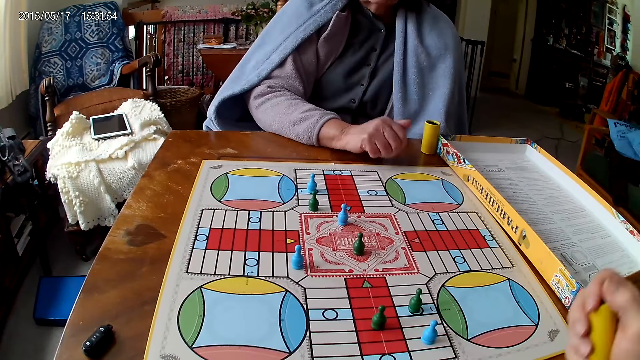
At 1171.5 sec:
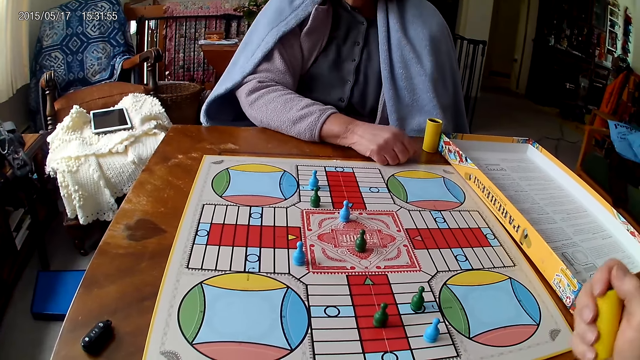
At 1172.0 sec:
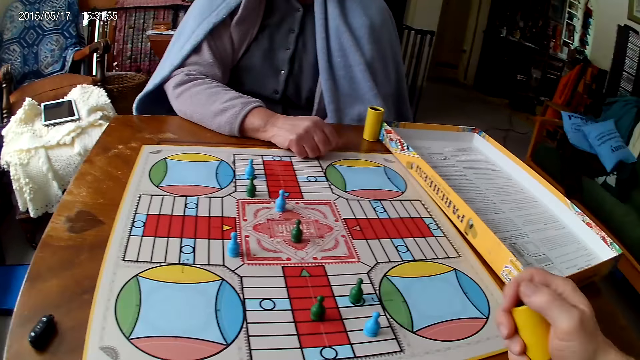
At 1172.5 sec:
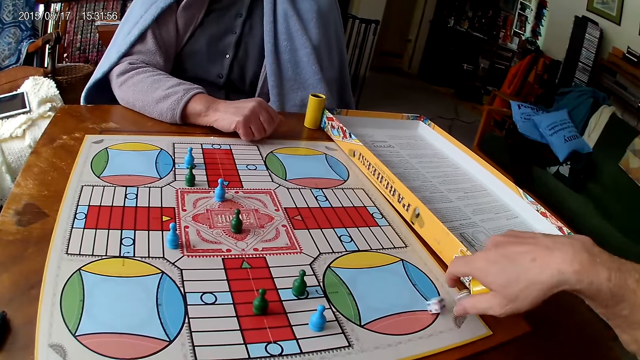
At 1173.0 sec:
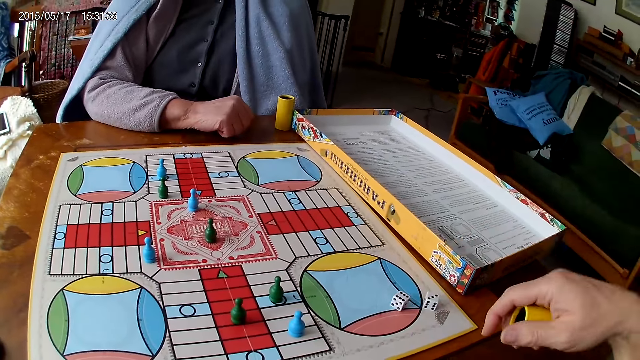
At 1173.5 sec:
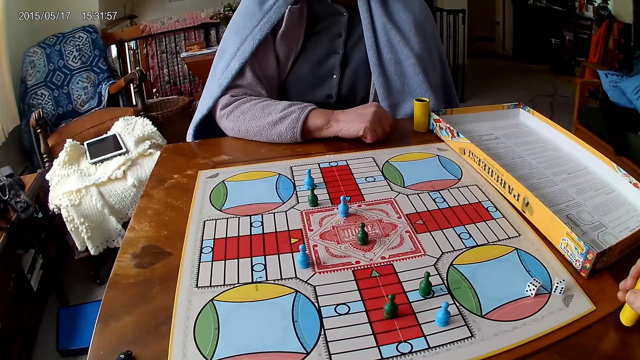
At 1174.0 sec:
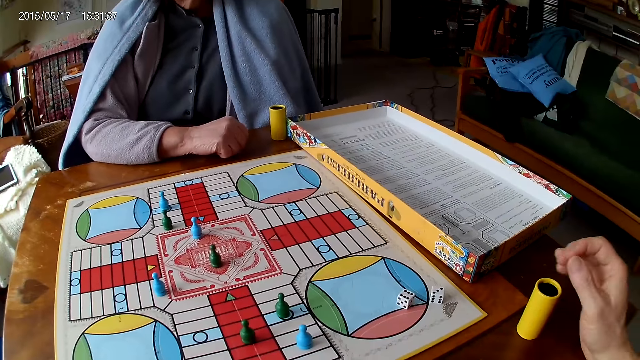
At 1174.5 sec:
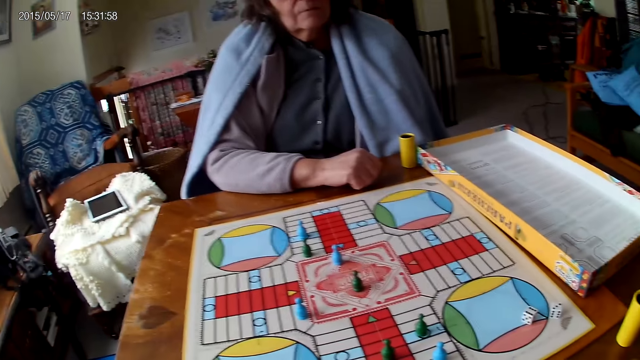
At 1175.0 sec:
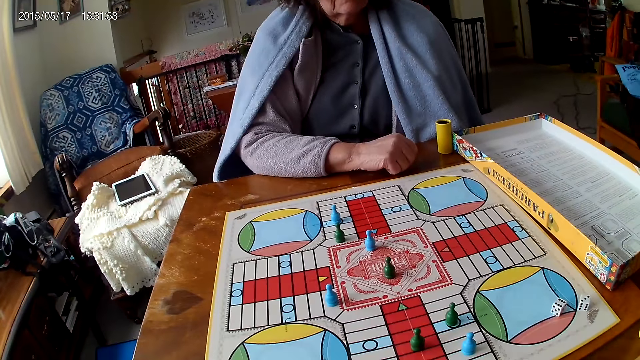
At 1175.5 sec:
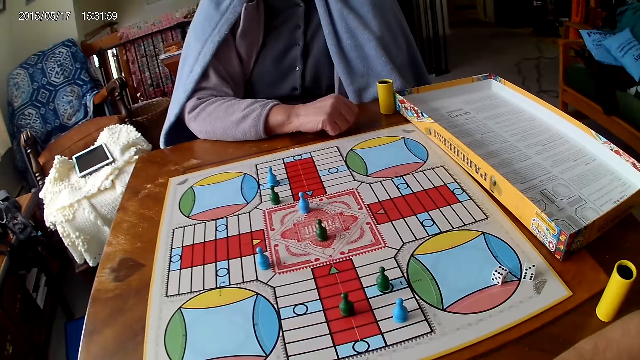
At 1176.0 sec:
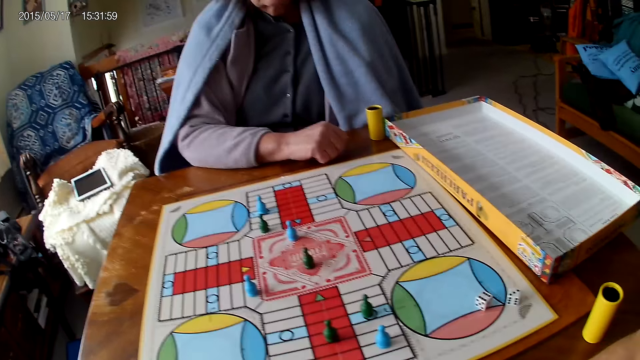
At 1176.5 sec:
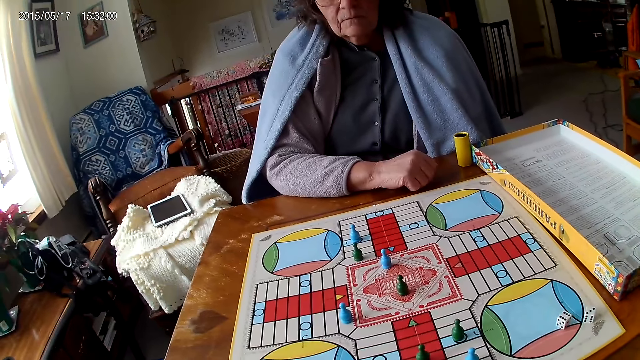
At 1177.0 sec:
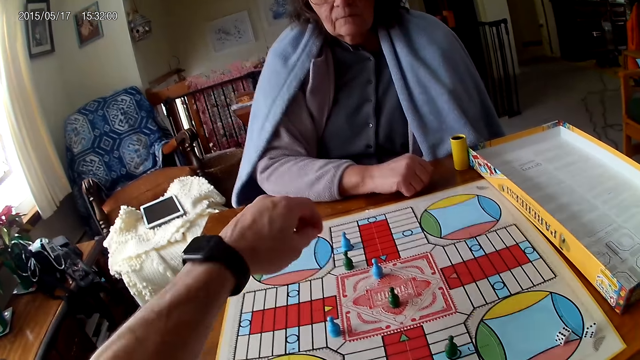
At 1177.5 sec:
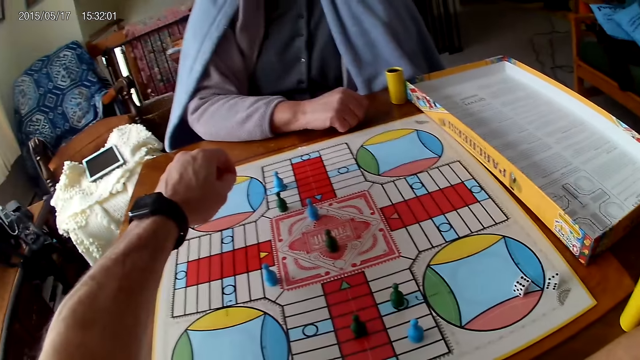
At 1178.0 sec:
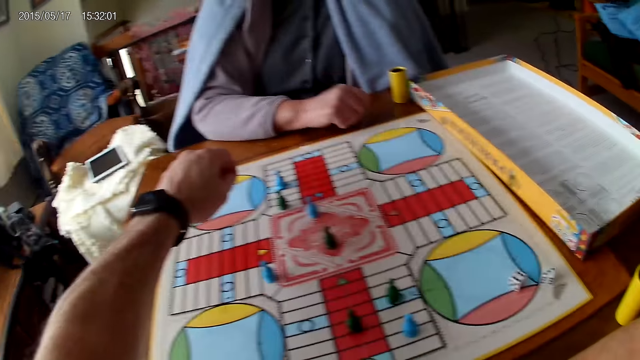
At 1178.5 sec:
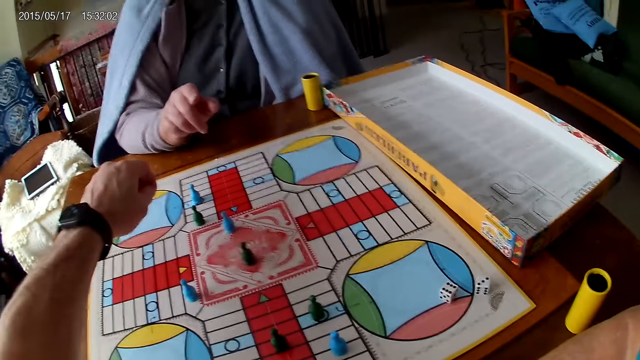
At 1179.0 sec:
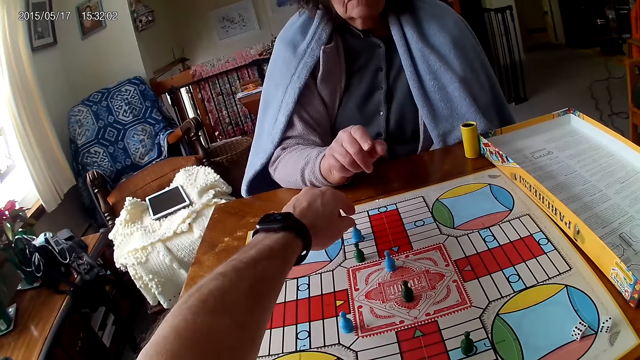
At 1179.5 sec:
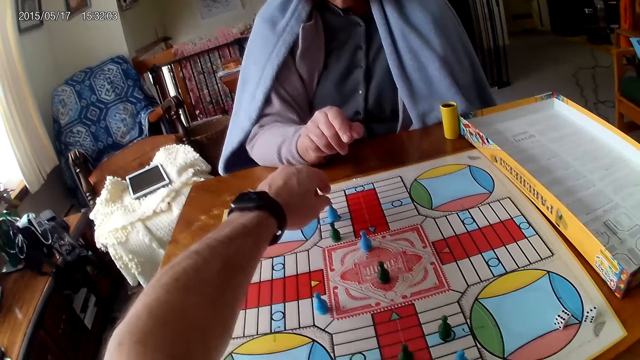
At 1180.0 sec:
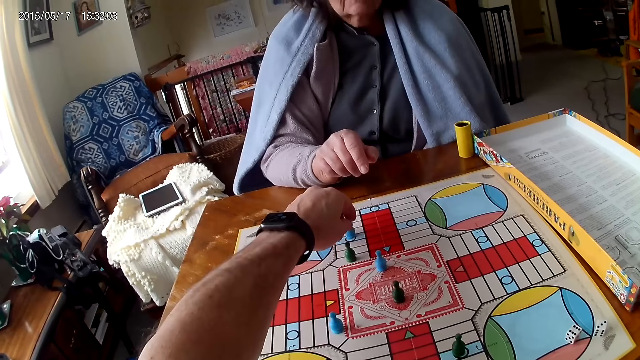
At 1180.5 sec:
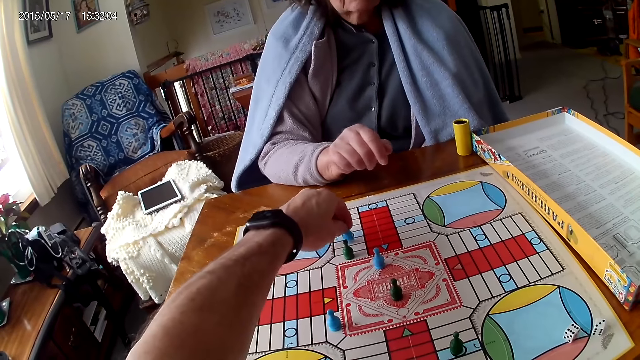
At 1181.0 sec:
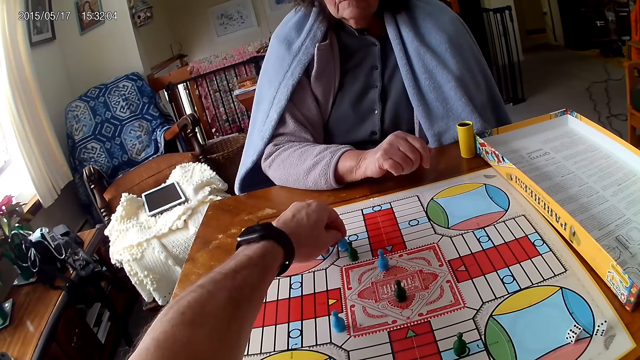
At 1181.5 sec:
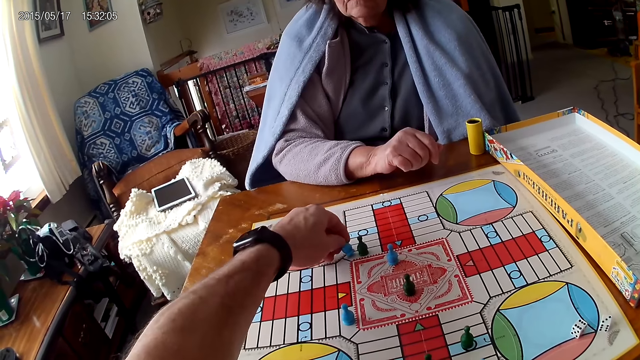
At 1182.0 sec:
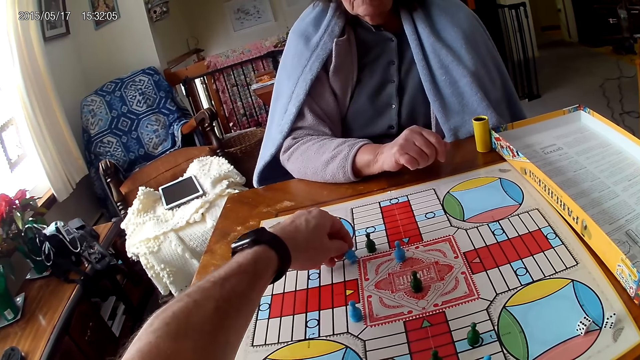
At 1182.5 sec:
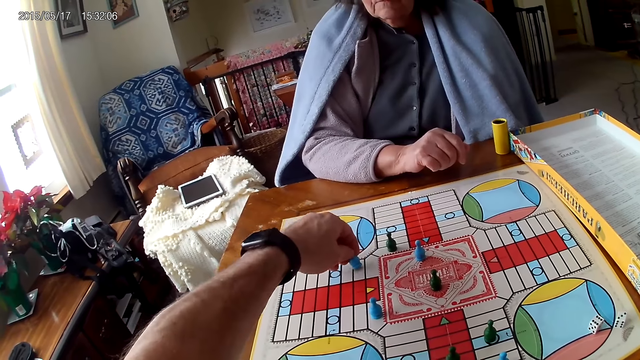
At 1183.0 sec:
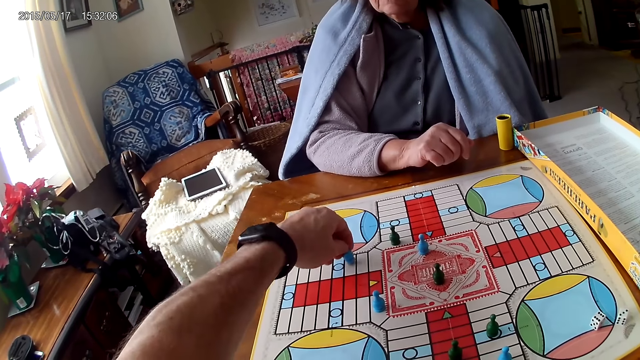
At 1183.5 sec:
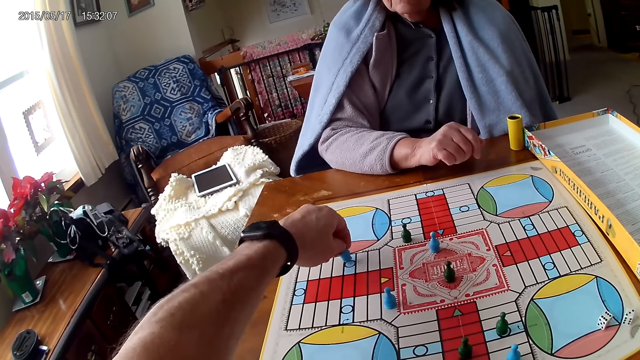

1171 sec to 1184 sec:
The camera wearer shakes his container with his right hand. He drops the dice in his container on the table. He drops his container on the table with his right hand. He picks up the dice. He moves a piece on the Ludo board with his right hand.

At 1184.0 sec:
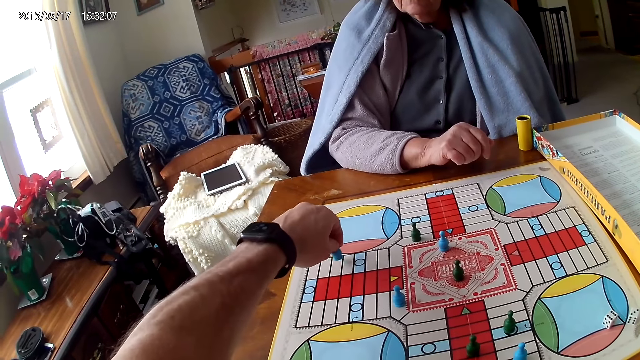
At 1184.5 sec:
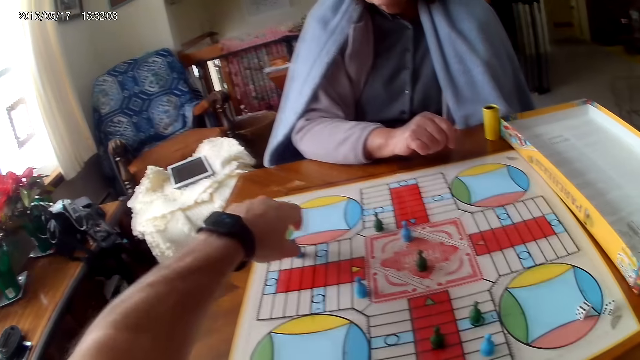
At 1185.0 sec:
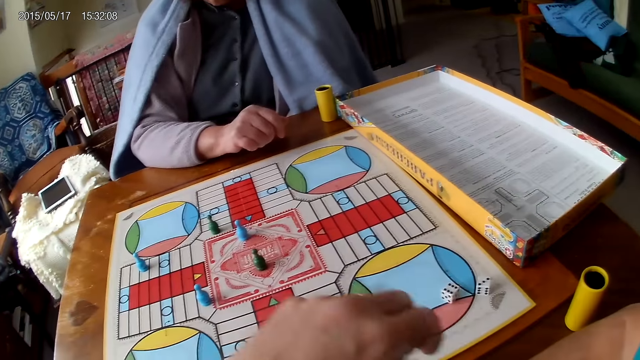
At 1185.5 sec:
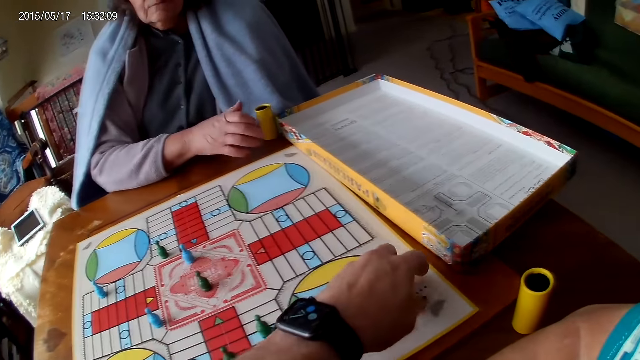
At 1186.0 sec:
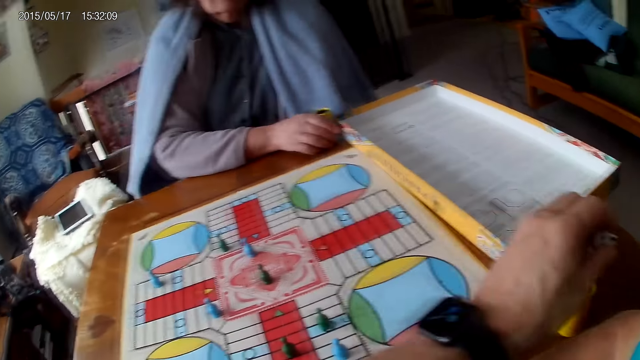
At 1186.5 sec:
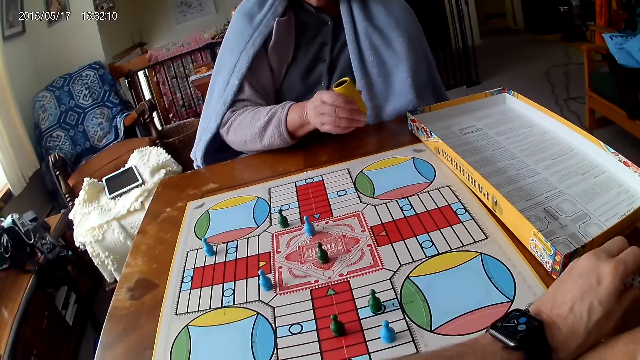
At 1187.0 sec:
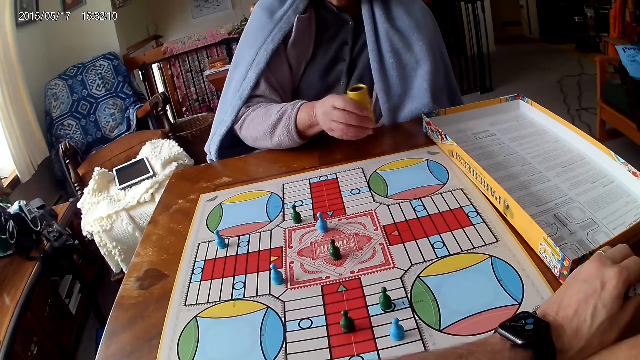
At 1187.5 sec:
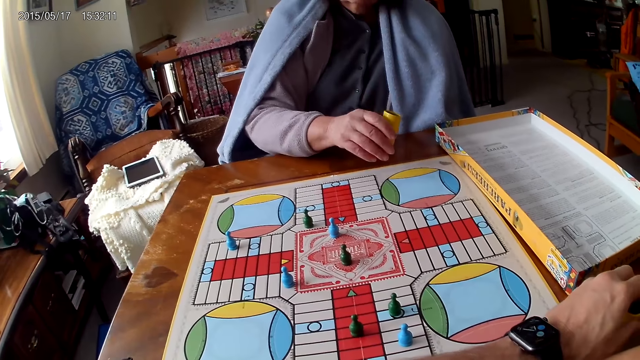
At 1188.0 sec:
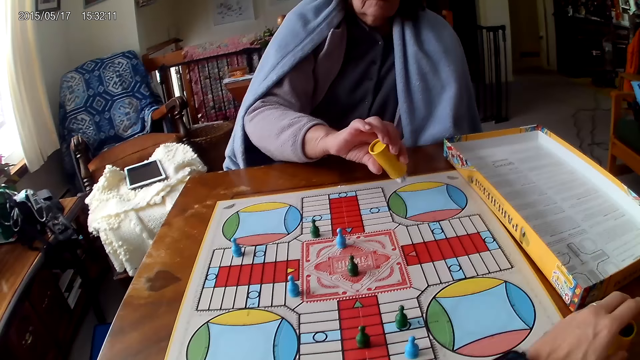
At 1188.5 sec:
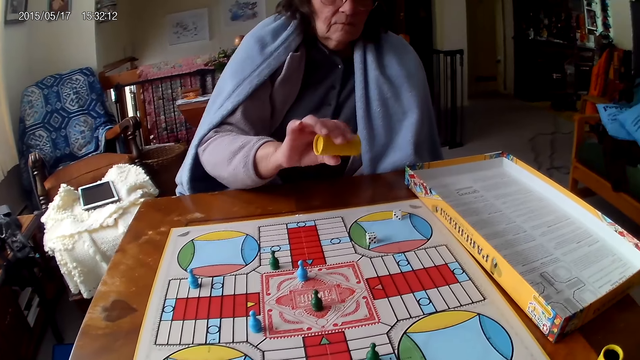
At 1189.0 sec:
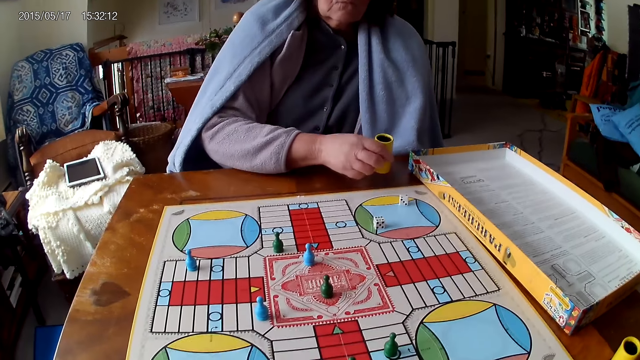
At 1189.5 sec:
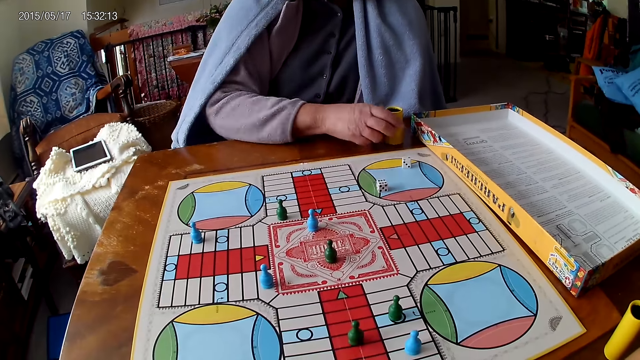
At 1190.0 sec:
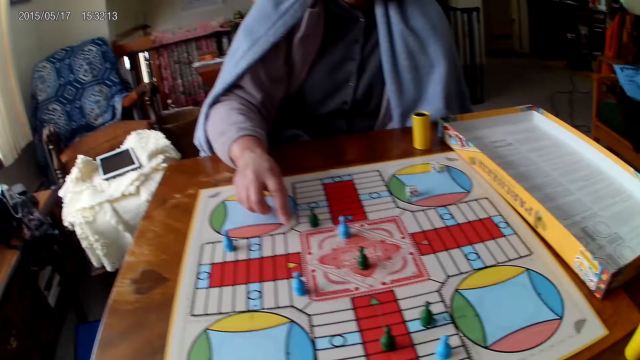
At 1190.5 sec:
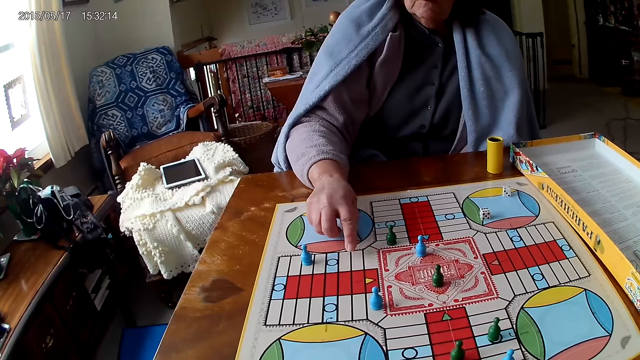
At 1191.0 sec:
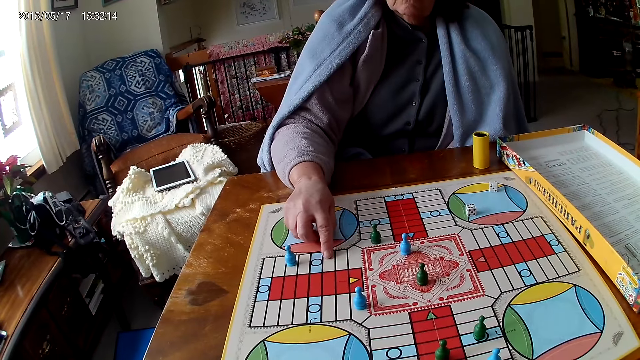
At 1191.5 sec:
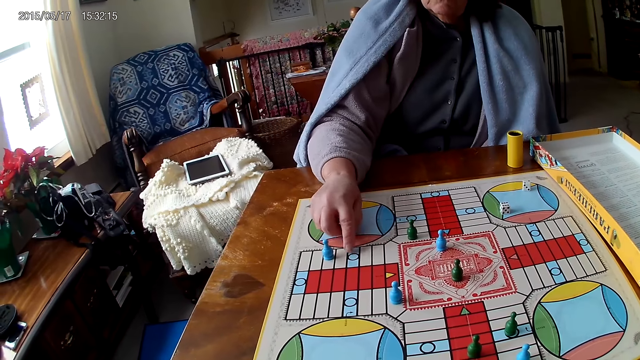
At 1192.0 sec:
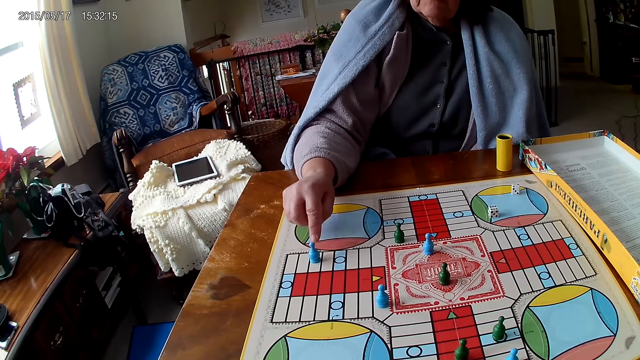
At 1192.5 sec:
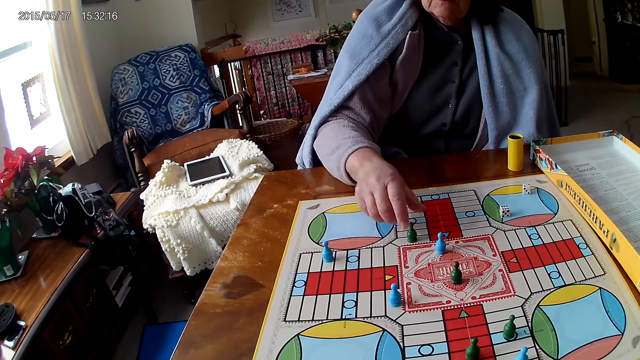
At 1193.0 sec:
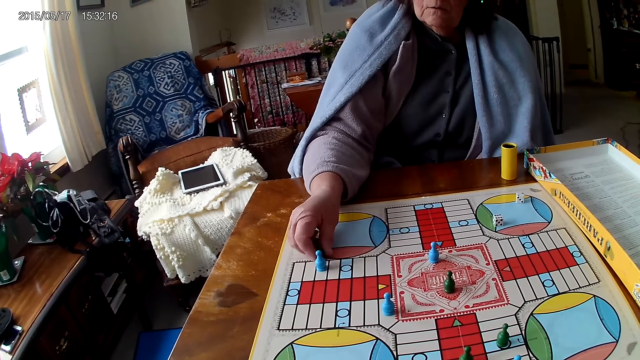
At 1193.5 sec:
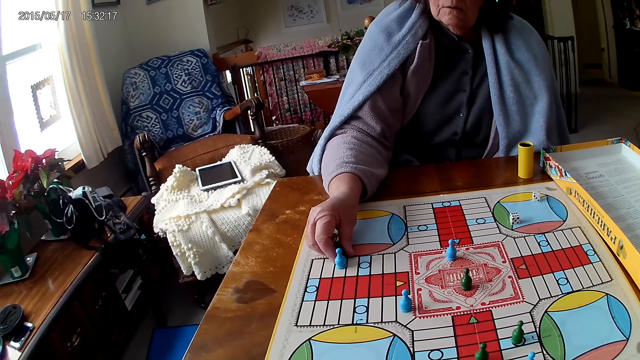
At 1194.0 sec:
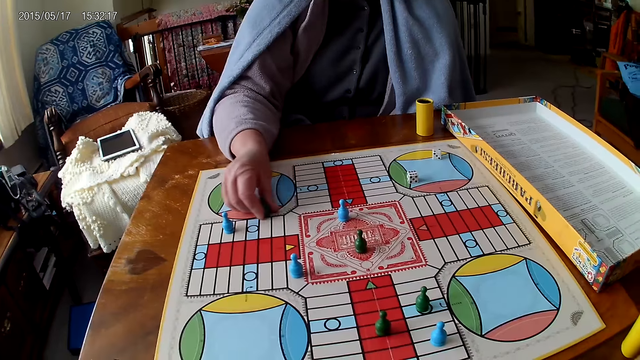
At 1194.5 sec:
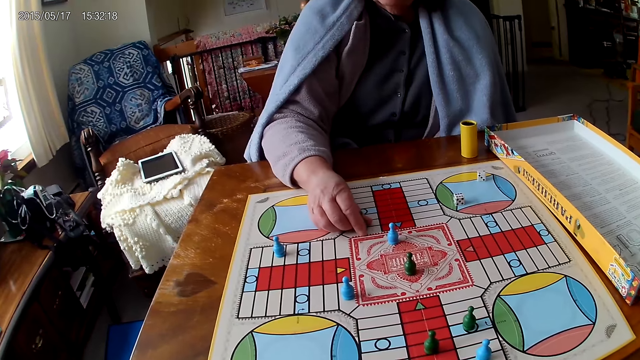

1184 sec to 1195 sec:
The camera wearer picks his dice from the Ludo board with his right hand. A woman picks up the dice cup and shakes her container with her right hand. The camera wearer puts the dice inside the dice cup. The woman drops the dice in her container on the Ludo board, drops the dice cup, counts boxes on the Ludo board with her right hand and moves a piece on the Ludo board with her right hand.
